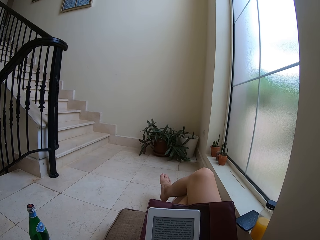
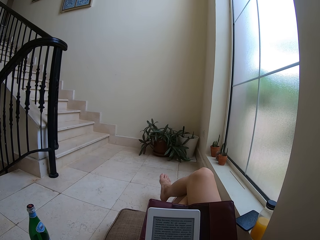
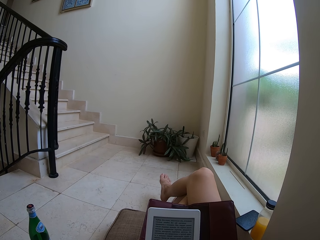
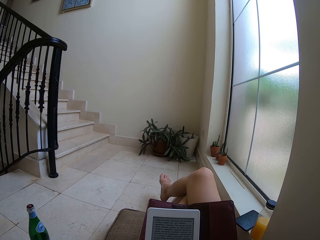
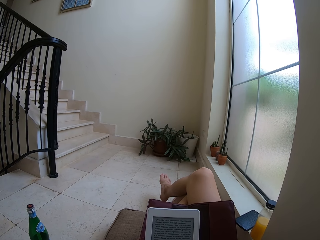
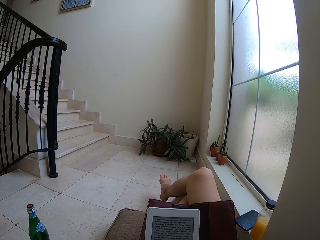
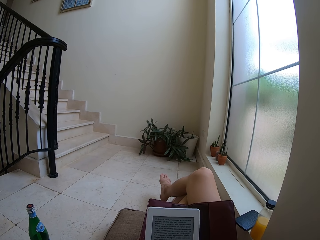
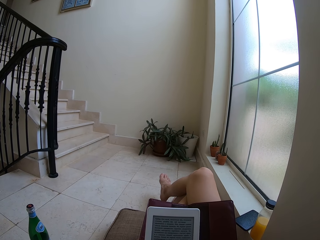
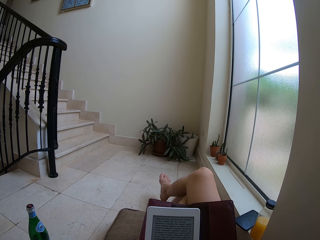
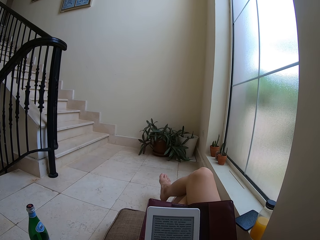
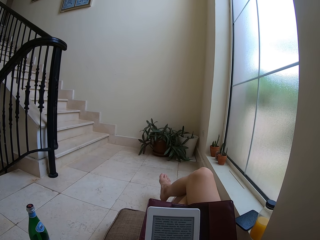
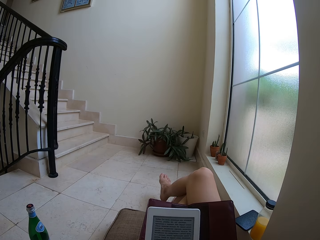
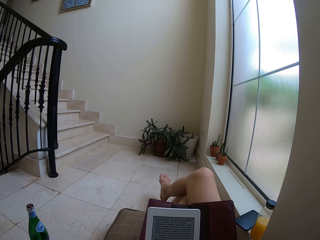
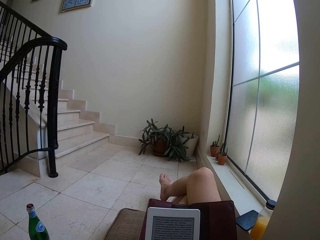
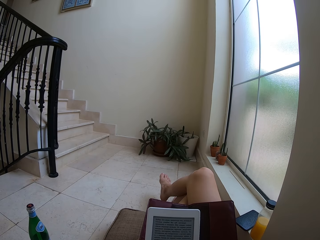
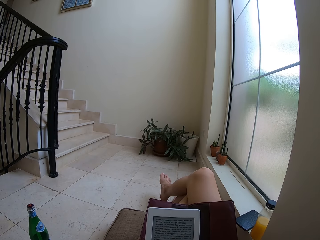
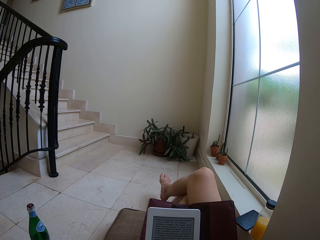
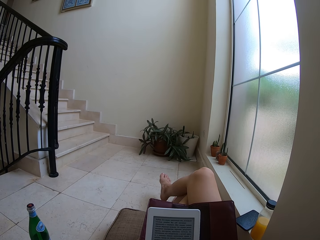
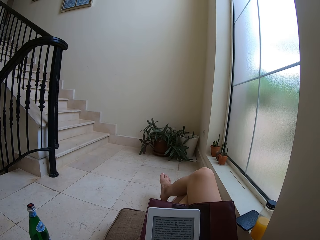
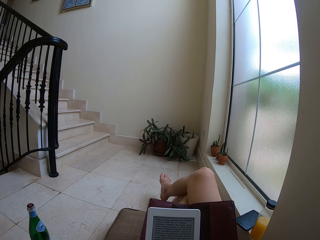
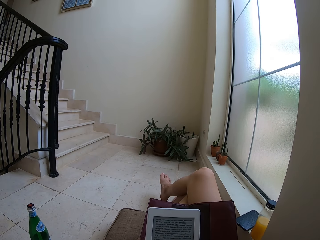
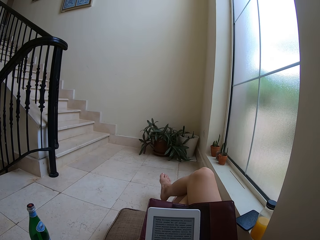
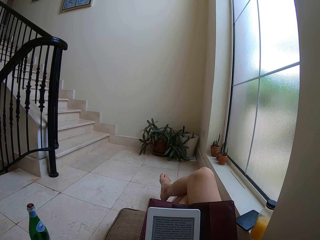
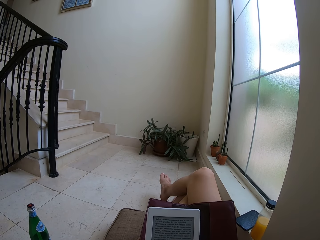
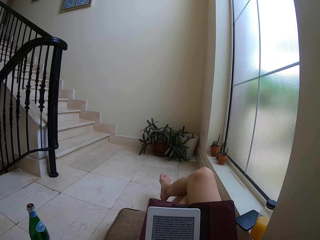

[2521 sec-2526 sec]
The camera wearer stares at the tablet.

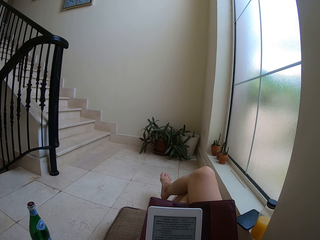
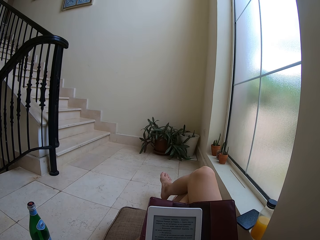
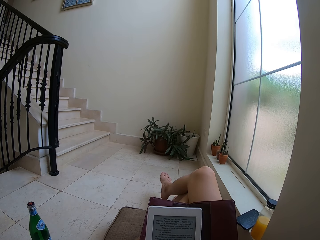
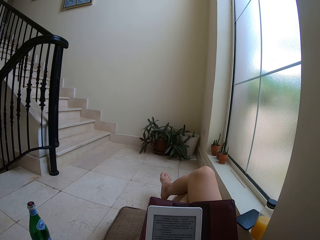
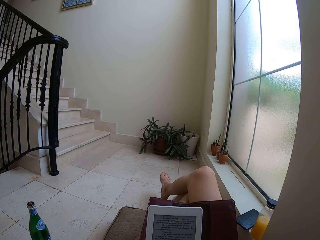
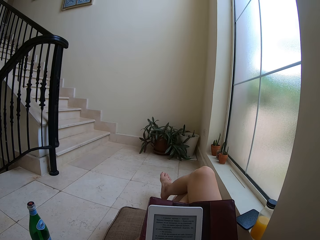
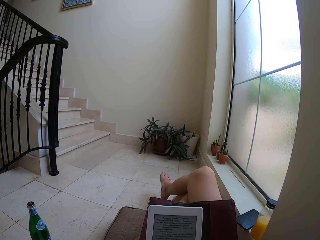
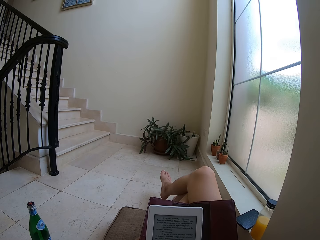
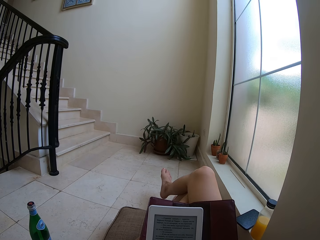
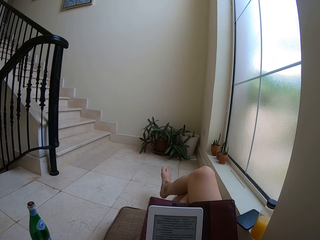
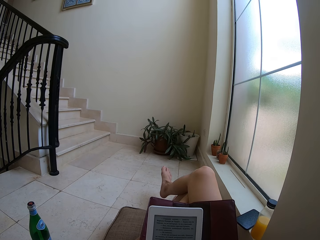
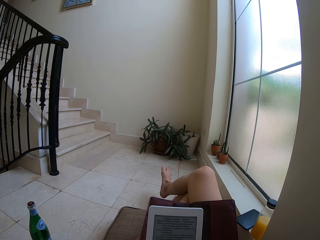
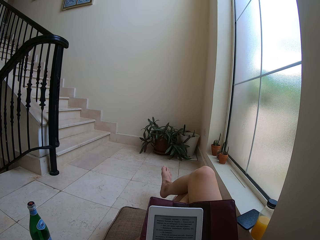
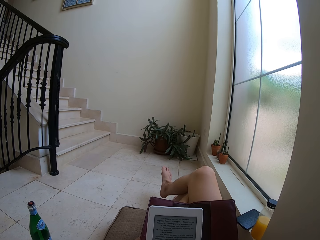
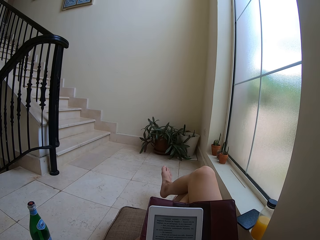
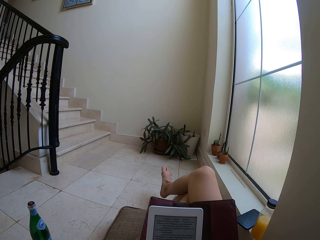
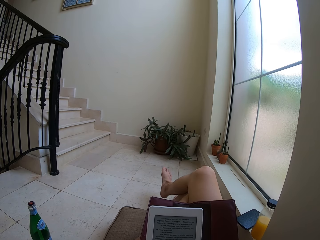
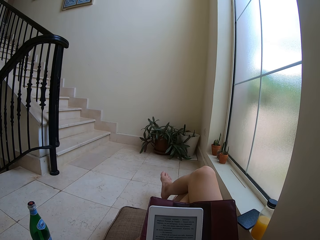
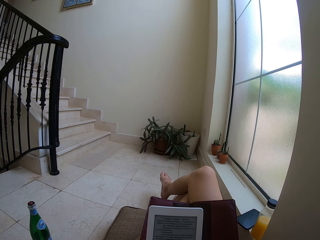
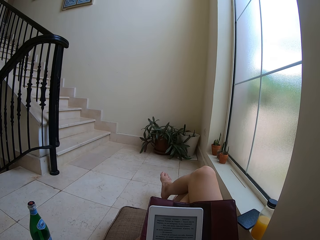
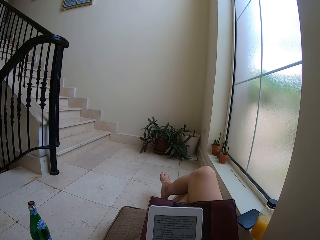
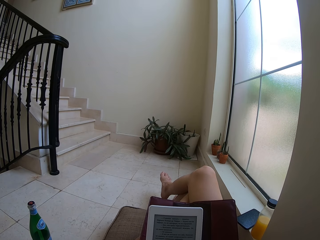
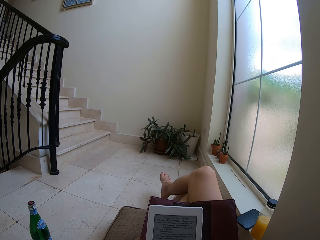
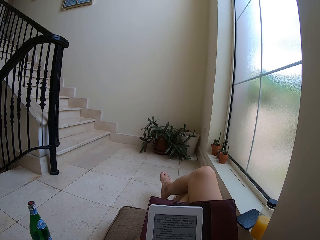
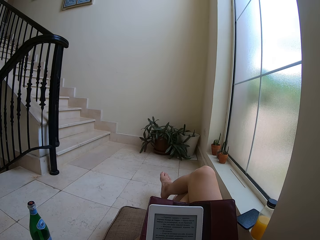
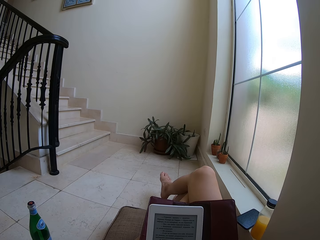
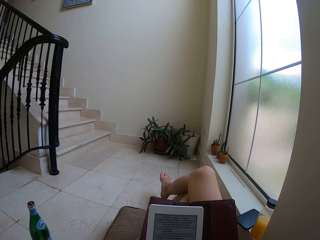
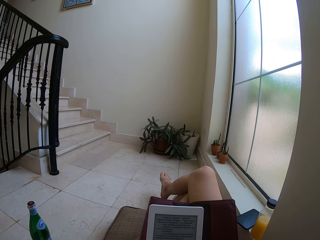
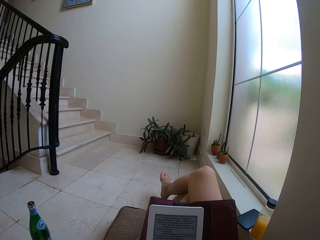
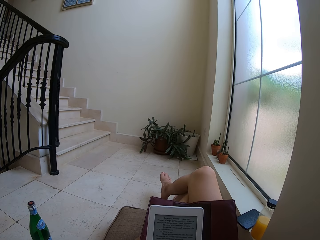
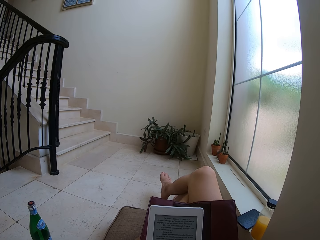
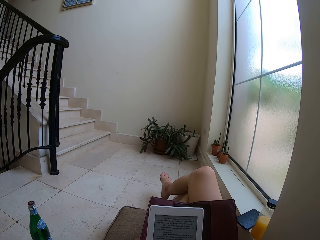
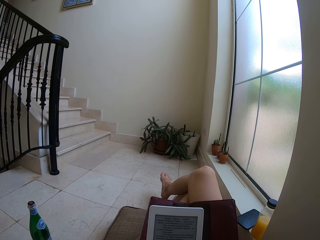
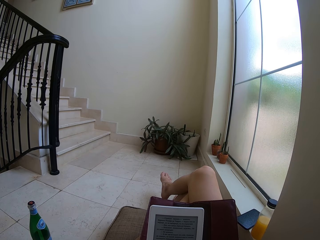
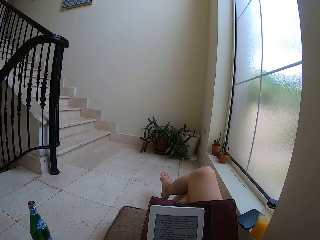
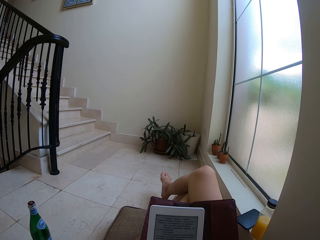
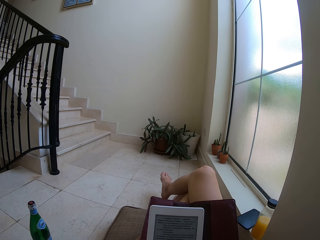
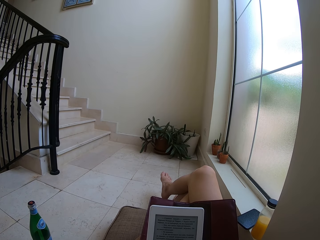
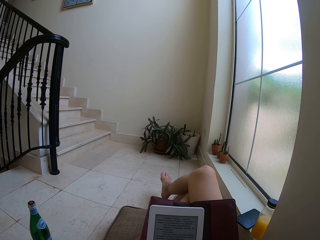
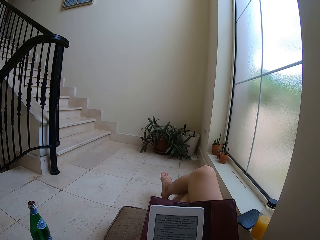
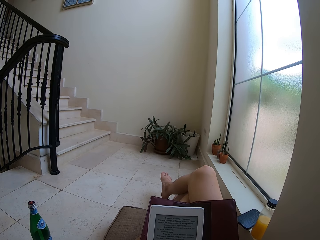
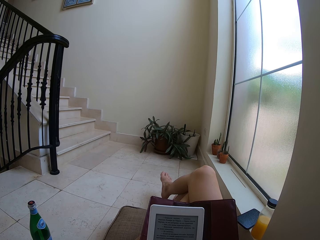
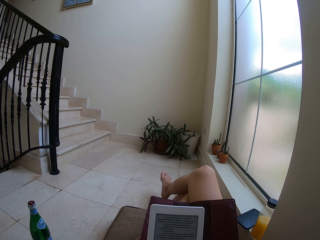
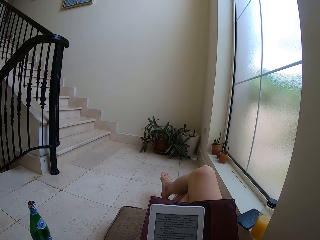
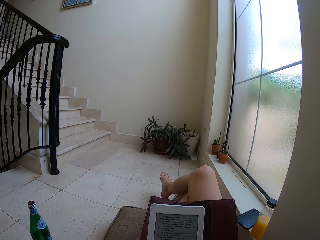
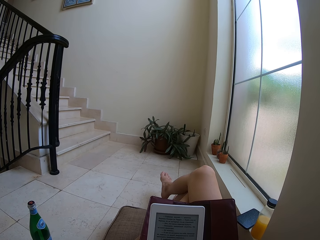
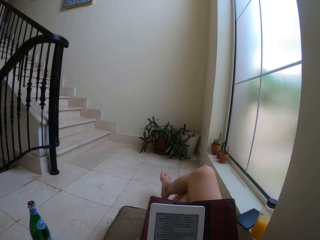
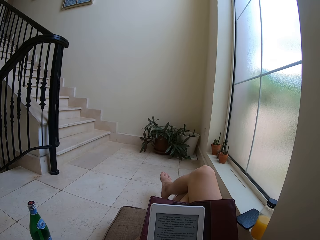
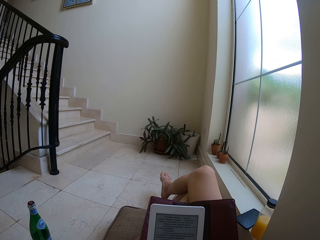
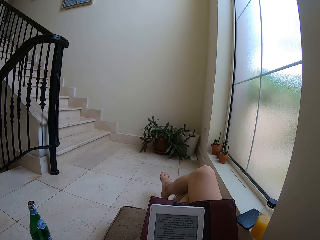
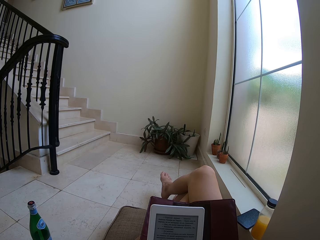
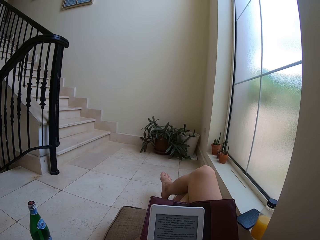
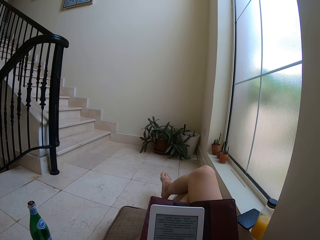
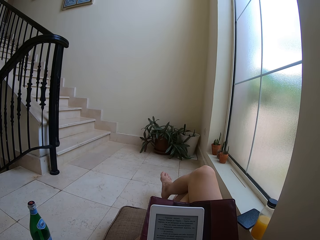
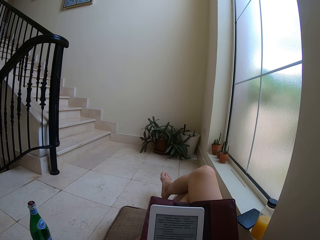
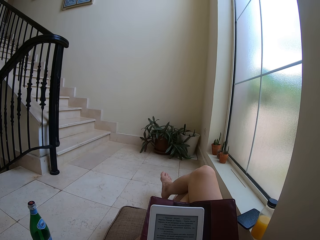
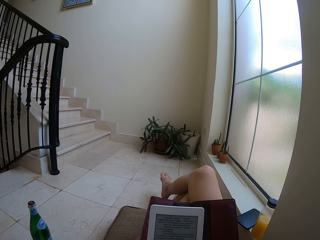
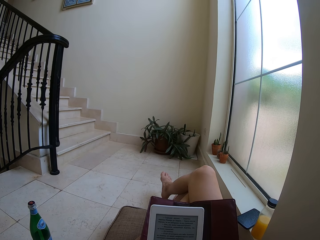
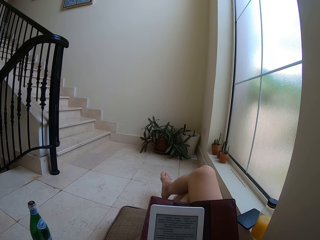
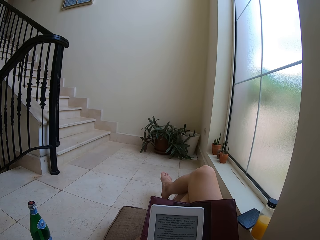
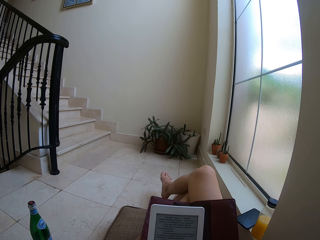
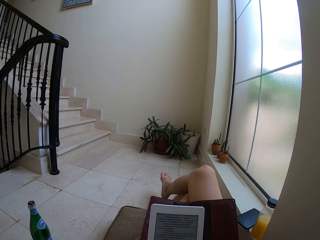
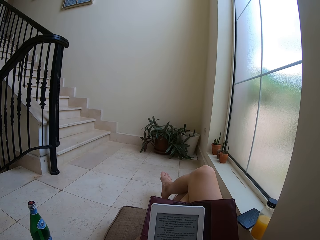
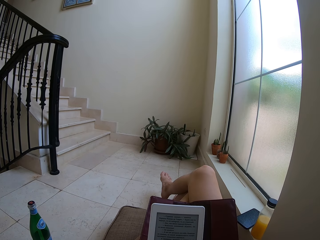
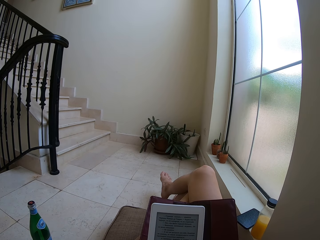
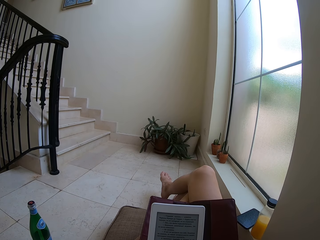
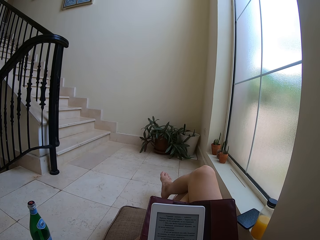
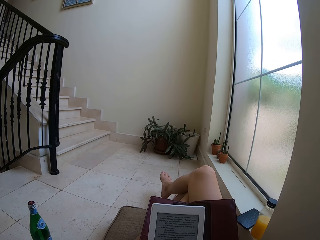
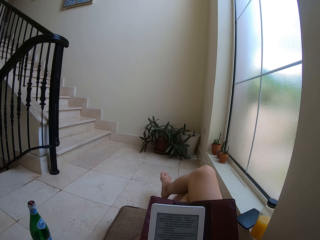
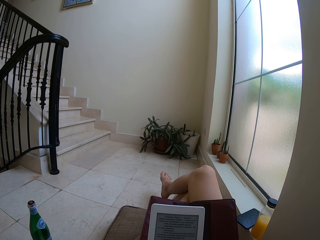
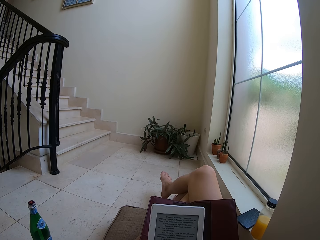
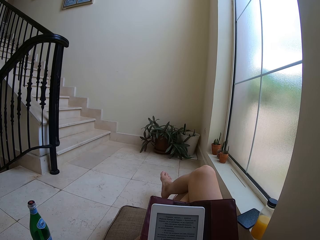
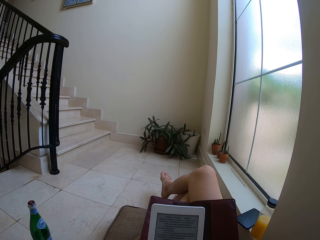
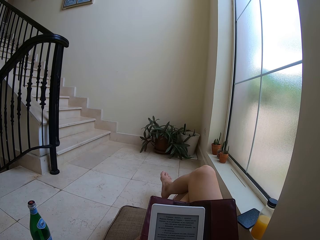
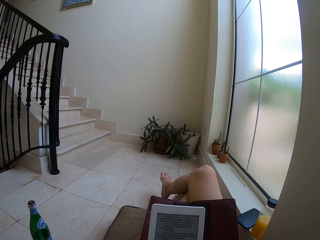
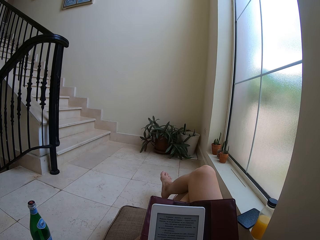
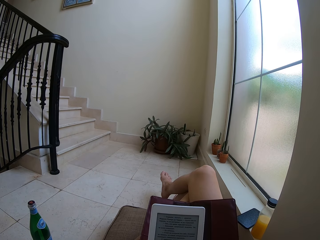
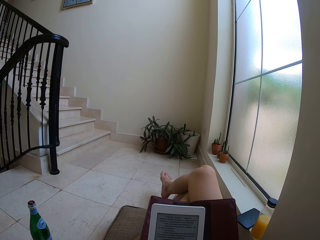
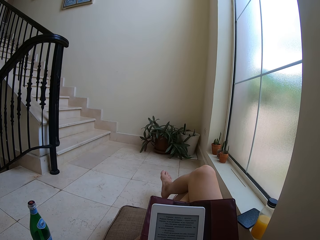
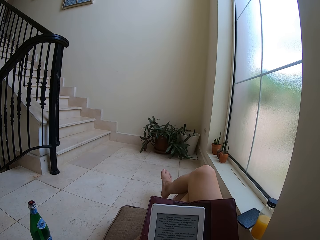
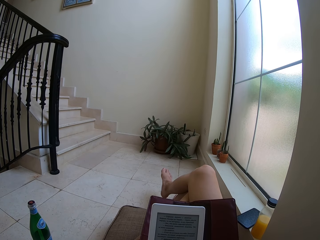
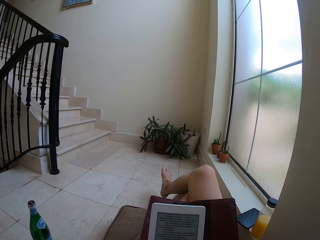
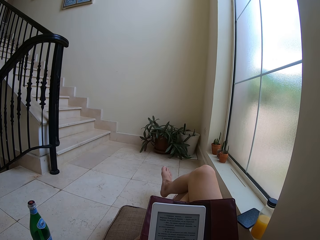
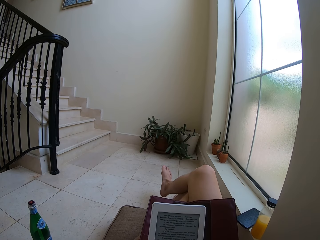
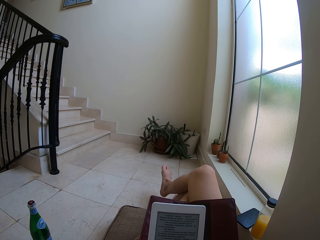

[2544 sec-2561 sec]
The camera wearer moves his leg. He stares at the tablet.
